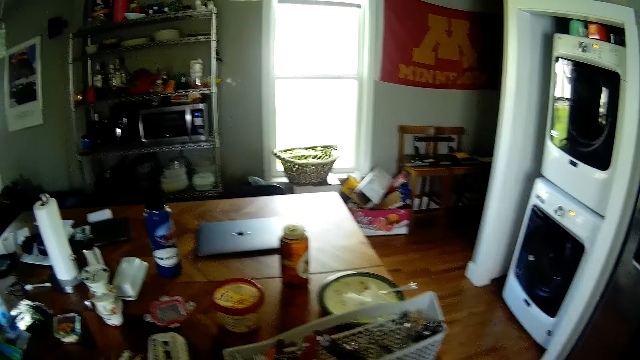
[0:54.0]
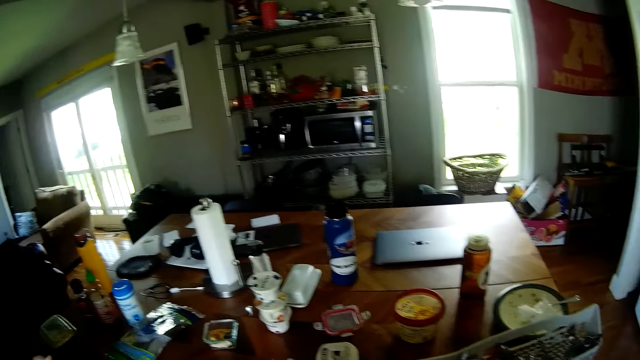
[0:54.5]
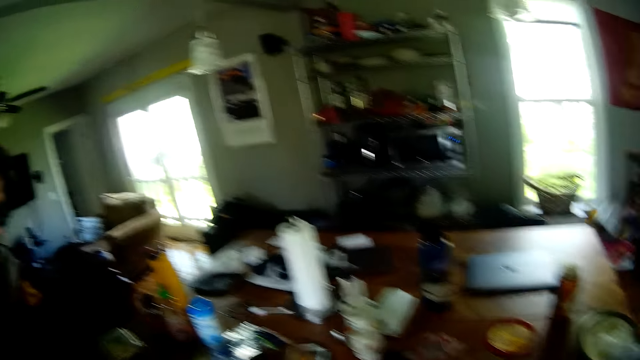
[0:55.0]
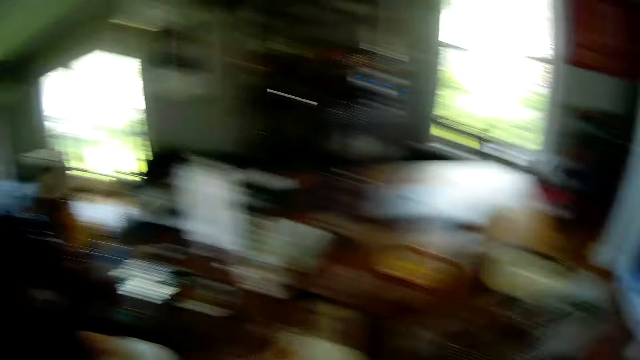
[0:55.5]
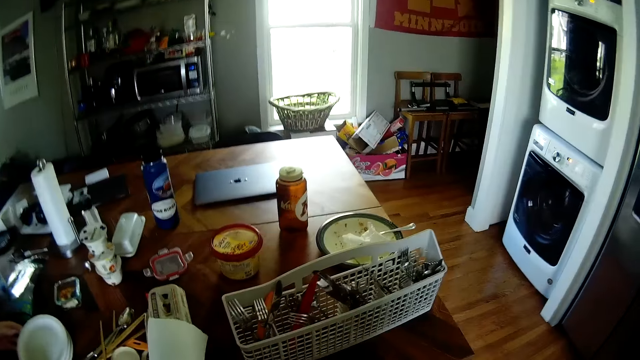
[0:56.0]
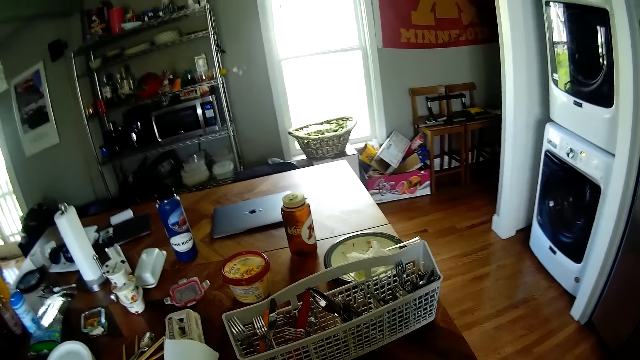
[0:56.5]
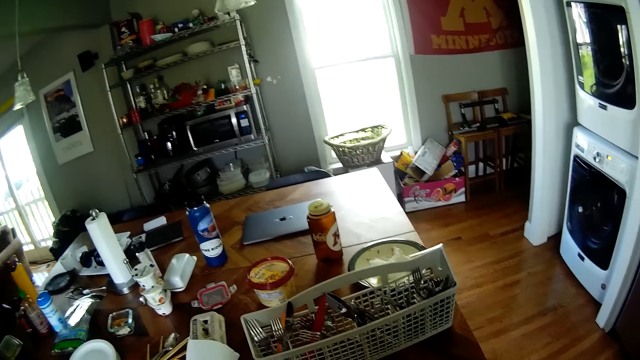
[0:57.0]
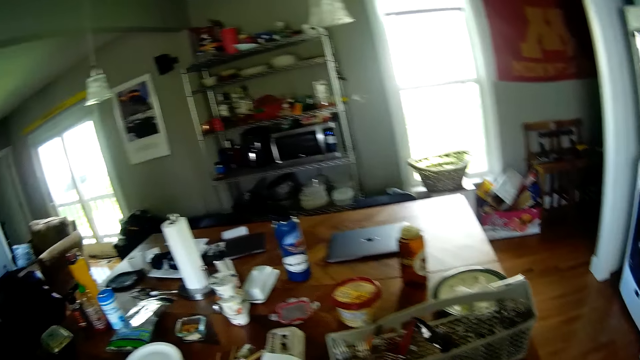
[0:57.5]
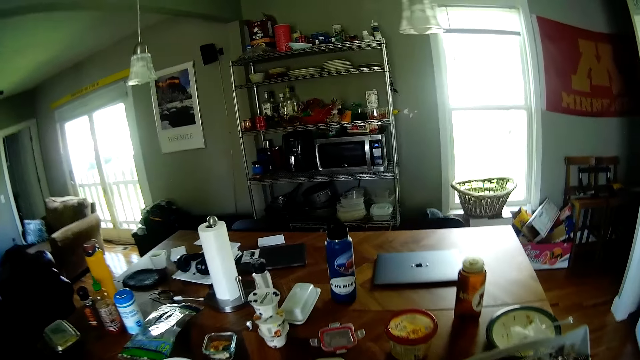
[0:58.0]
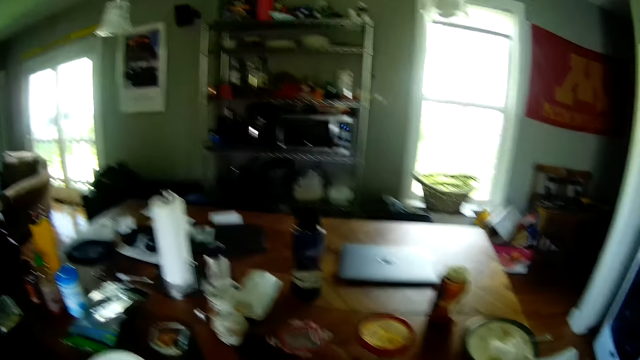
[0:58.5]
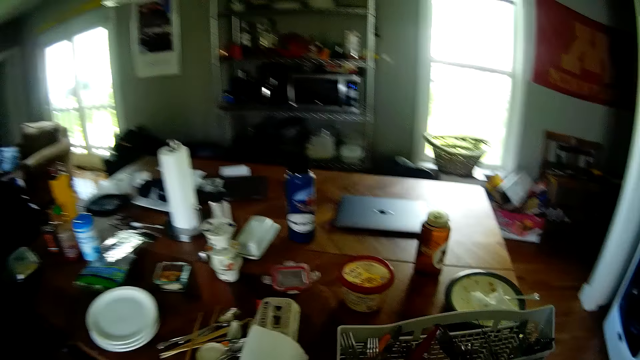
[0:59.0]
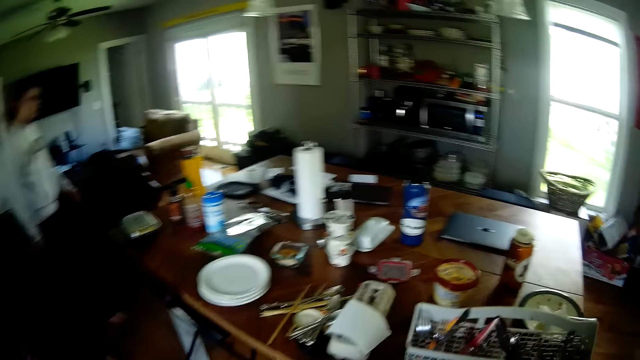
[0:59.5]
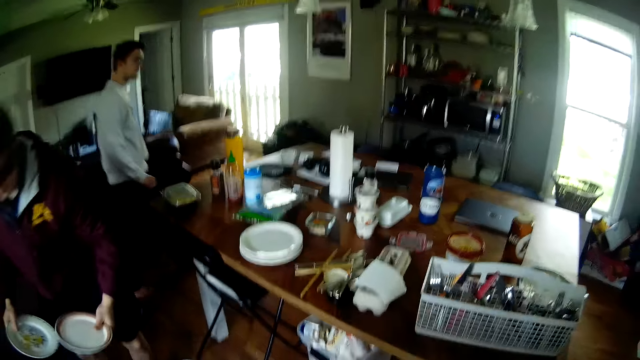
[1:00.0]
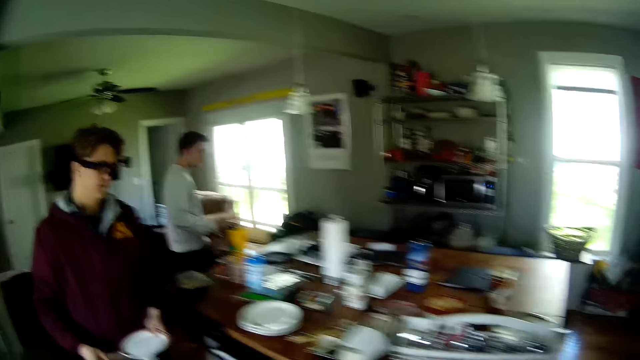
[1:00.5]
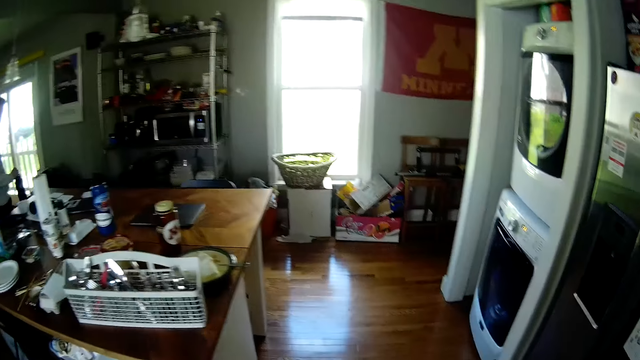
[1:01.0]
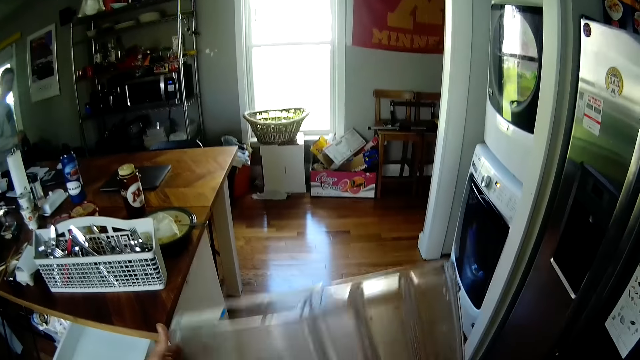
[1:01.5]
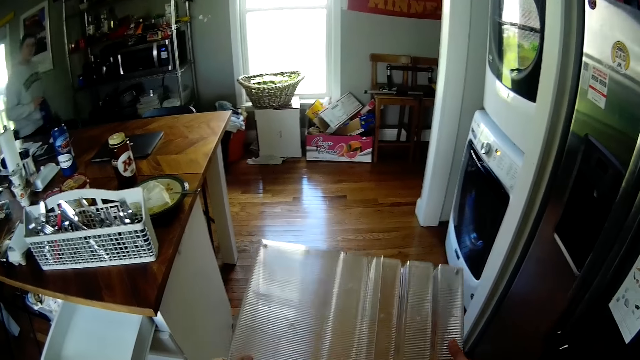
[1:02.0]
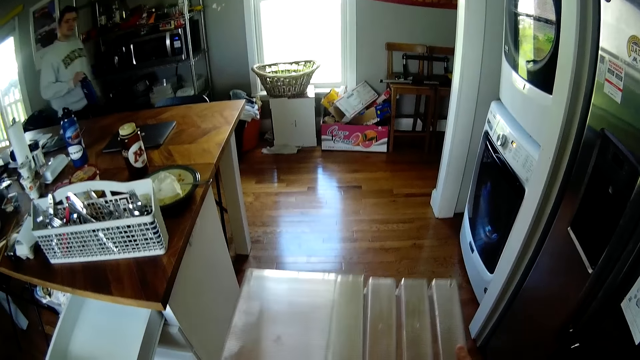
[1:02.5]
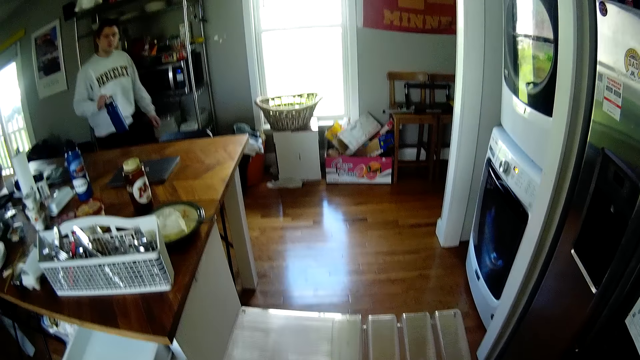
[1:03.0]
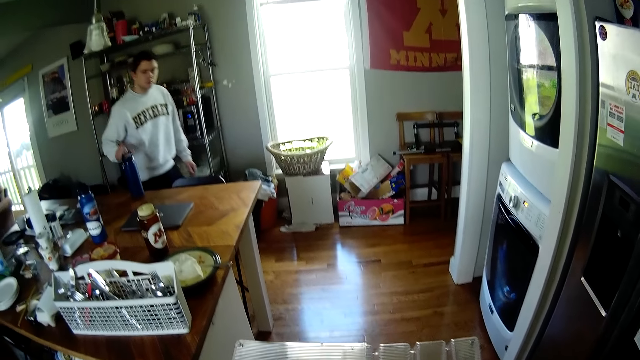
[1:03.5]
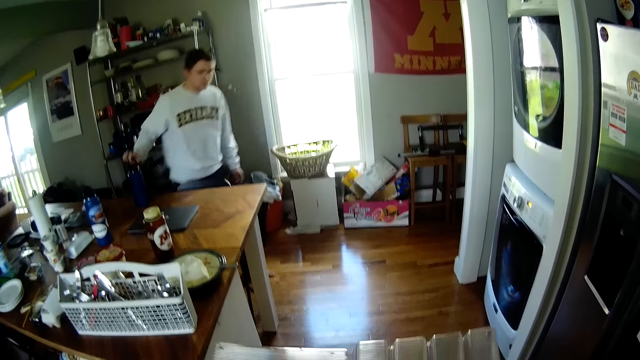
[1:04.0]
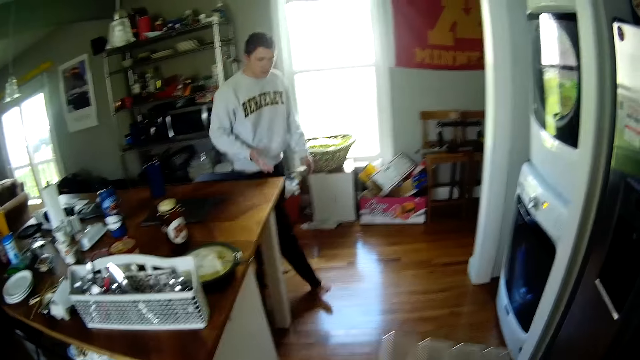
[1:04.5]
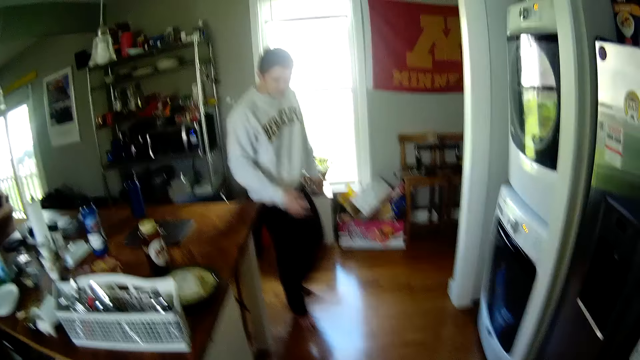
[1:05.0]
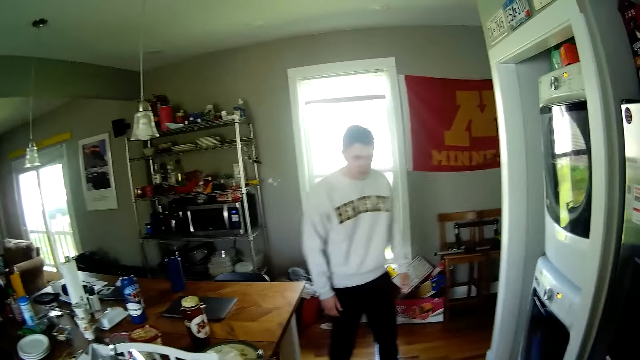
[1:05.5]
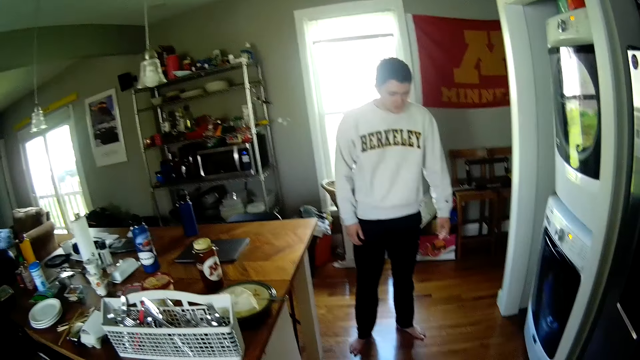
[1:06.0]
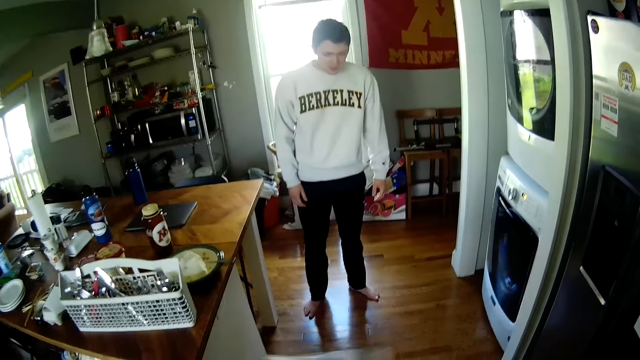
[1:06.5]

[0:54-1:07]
The camera wearer converses with the man. They search in a drawer. The man converses with the camera wearer. The camera wearer converses with the man. Another man walks into the kitchen from the sitting room. The camera wearer looks around. The first man picks up plates from the floor with his left hand, and picks up plates from the floor with his right hand. The camera wearer dumps dirt from a tray on the floor. They turn a plastic container in hands. A third man drops a flask on the dining table with his right hand. The third man converses with the camera wearer. The camera wearer hits the plastic container on the floor. They converse with the third man.

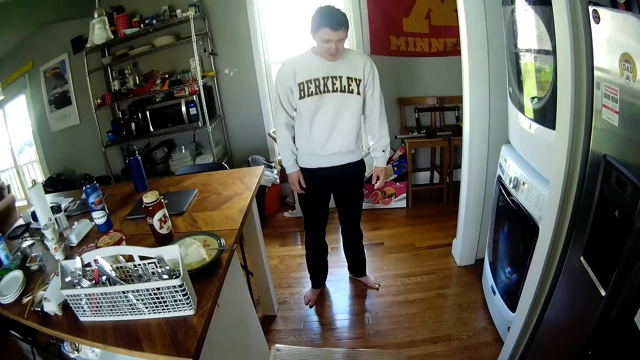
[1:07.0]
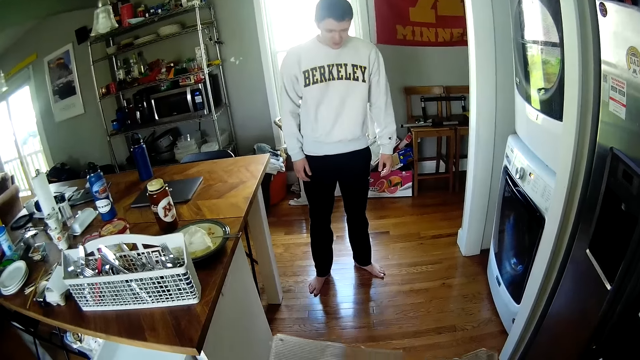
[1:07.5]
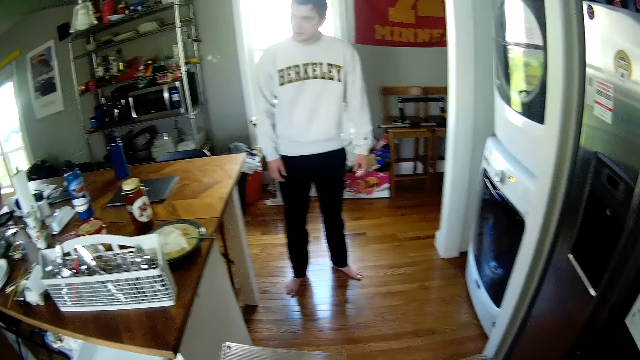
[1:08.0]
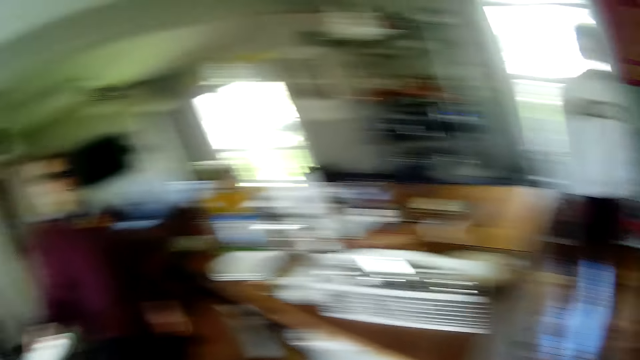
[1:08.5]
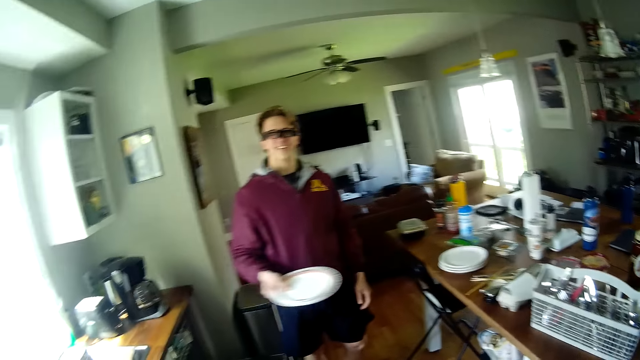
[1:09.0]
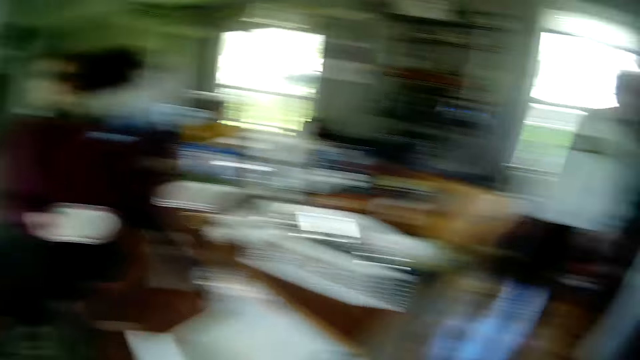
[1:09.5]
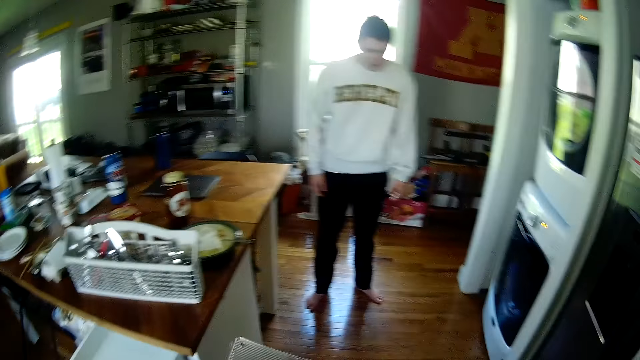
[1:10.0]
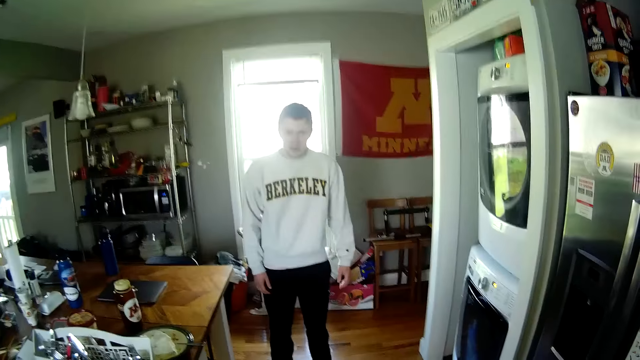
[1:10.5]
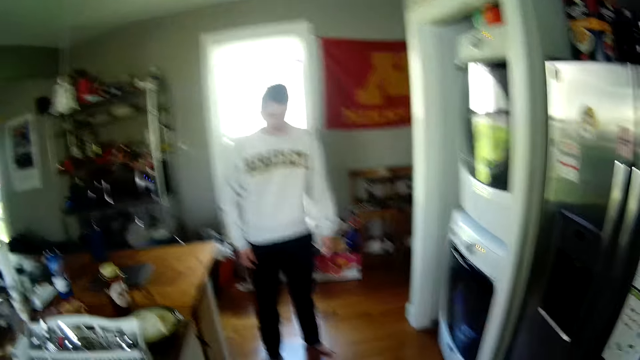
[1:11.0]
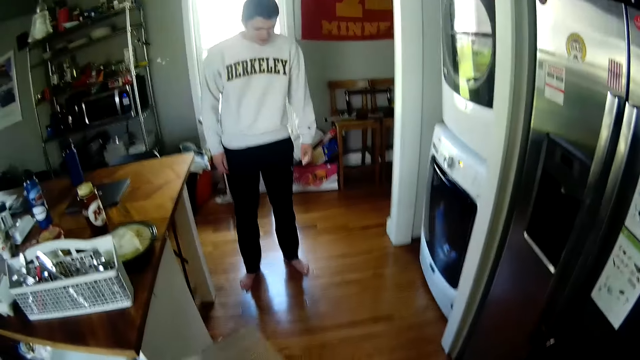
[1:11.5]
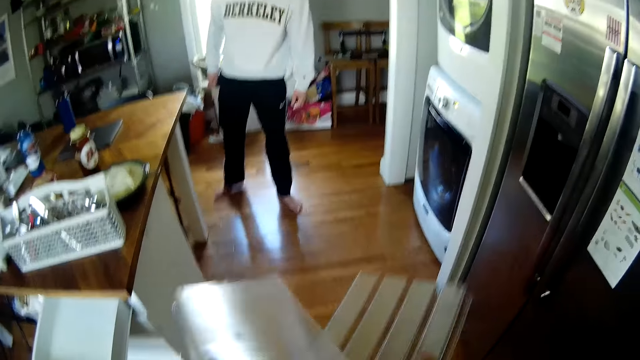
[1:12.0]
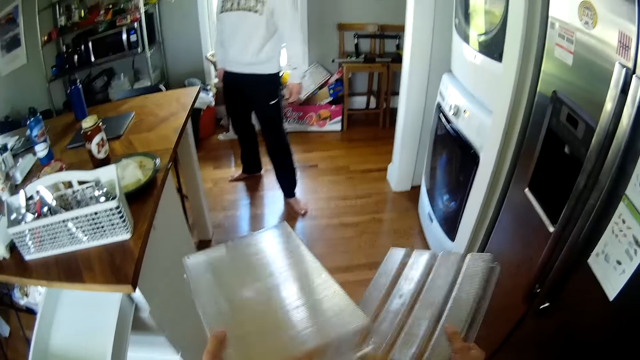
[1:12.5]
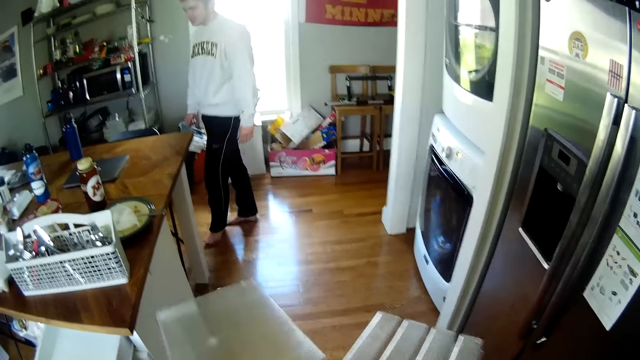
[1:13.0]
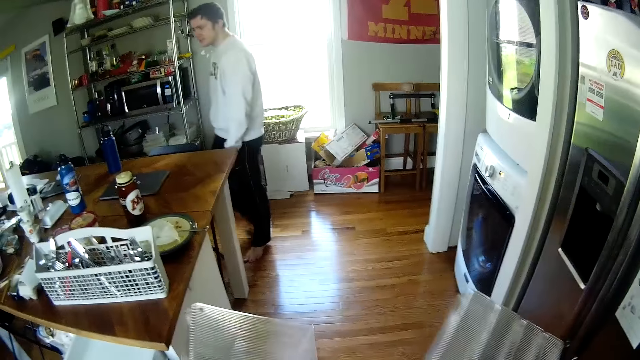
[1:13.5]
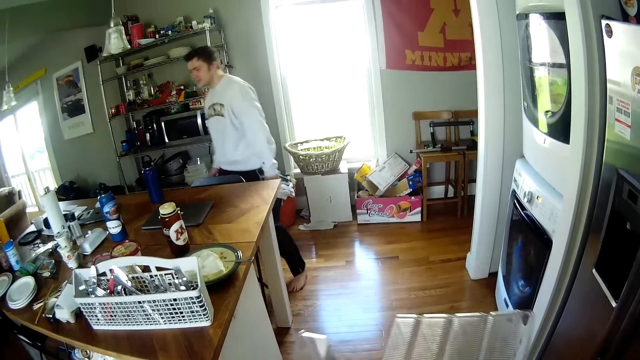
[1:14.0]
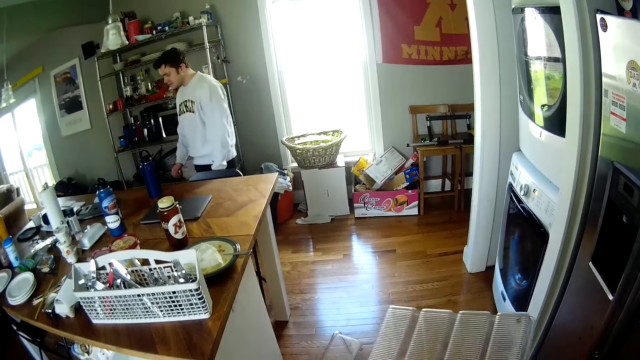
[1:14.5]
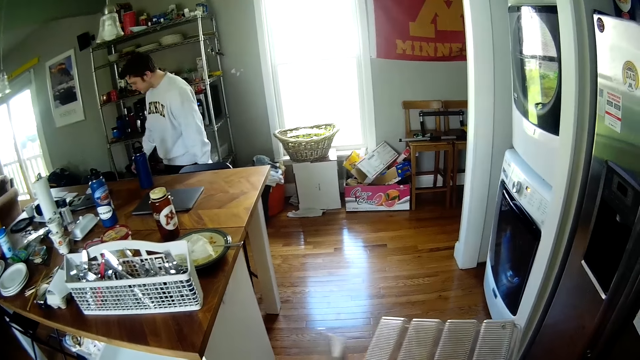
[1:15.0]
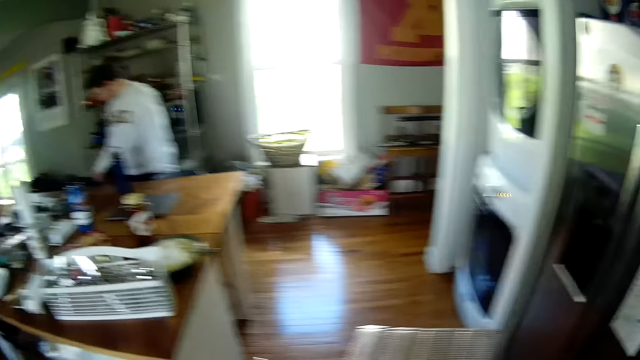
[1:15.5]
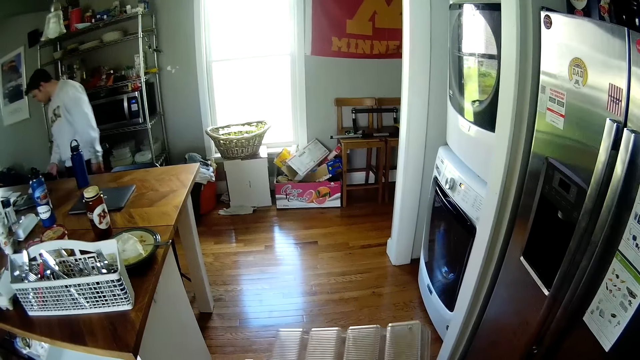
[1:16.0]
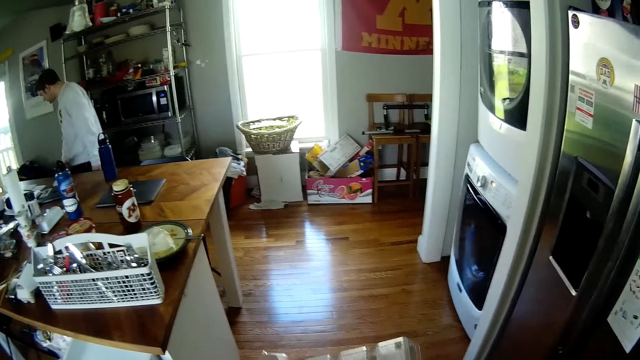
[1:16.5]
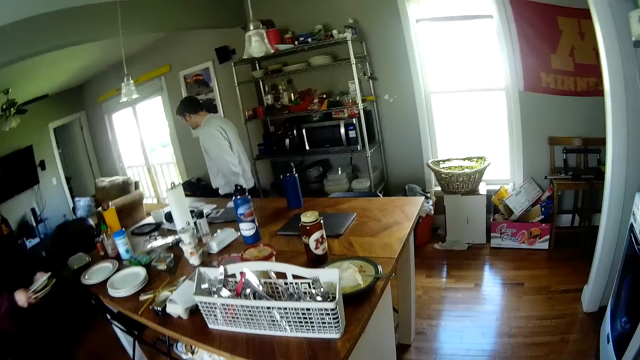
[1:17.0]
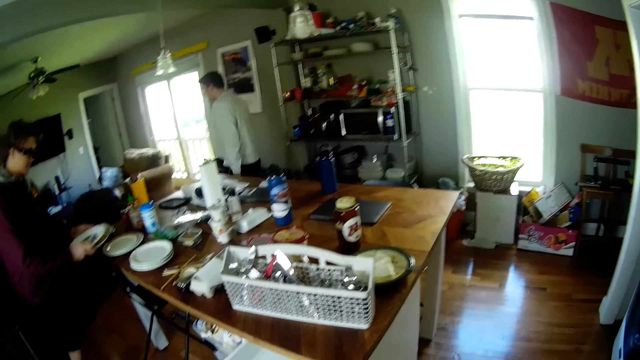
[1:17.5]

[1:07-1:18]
A man converses with the camera wearer. Another man holds a plate in his right hand. The camera wearer looks around in the kitchen. They converse with the first man. They dust off the tray in both hands. They hit the plastic containers in hand. The first man converses with the camera wearer. The first man walks in the kitchen. The first man walks out of the kitchen.
